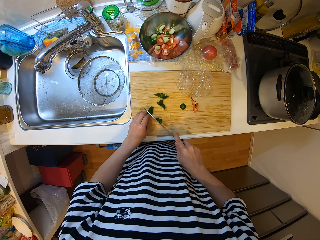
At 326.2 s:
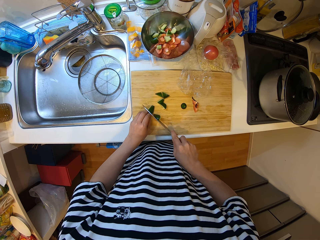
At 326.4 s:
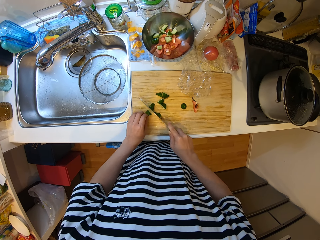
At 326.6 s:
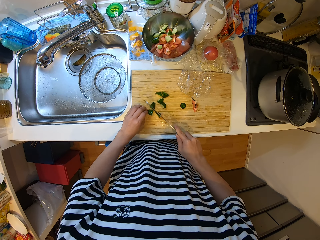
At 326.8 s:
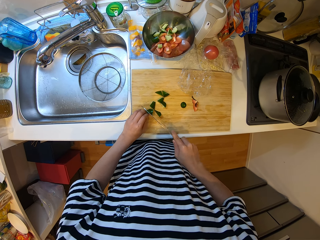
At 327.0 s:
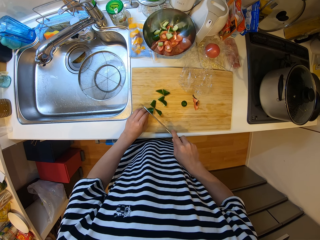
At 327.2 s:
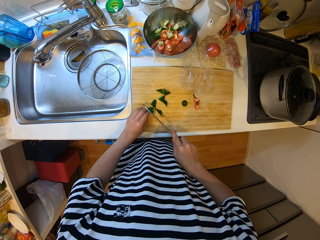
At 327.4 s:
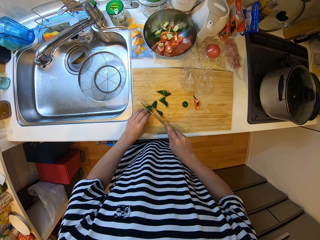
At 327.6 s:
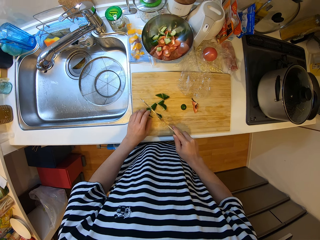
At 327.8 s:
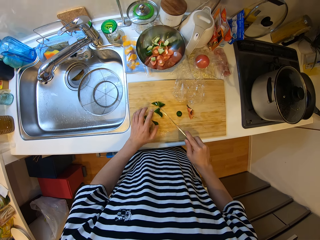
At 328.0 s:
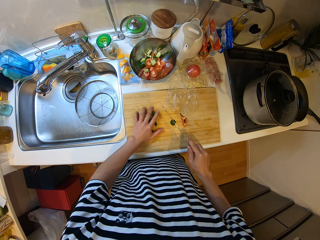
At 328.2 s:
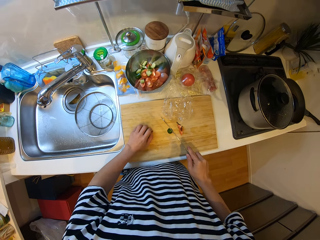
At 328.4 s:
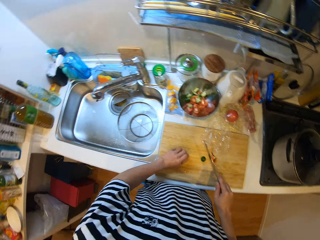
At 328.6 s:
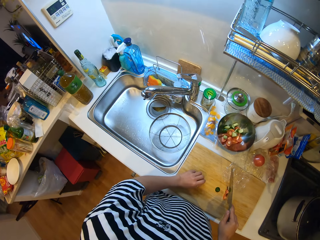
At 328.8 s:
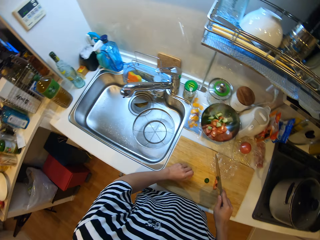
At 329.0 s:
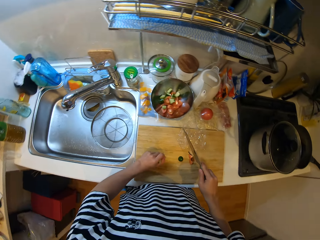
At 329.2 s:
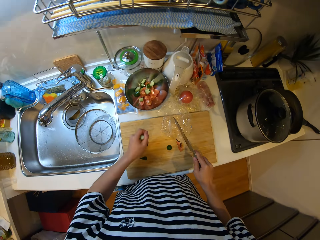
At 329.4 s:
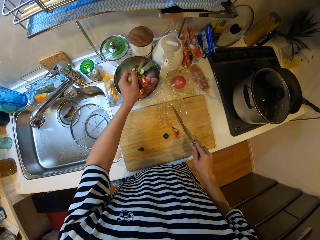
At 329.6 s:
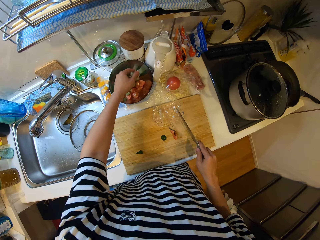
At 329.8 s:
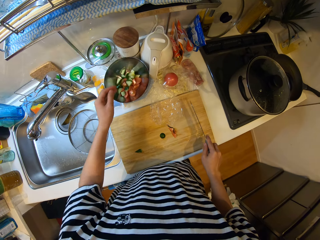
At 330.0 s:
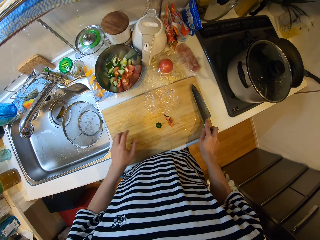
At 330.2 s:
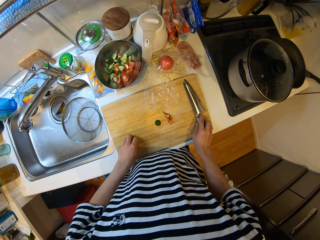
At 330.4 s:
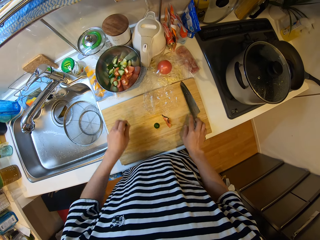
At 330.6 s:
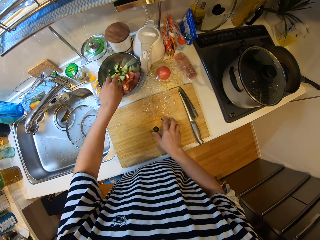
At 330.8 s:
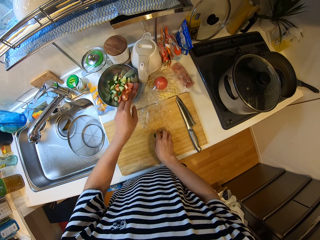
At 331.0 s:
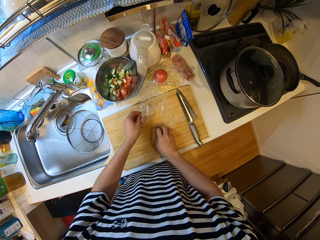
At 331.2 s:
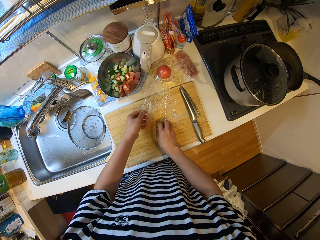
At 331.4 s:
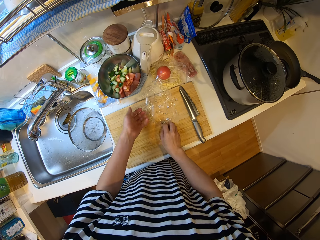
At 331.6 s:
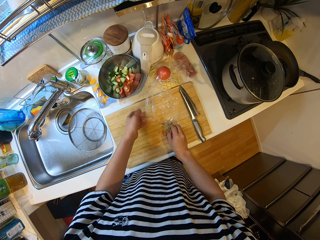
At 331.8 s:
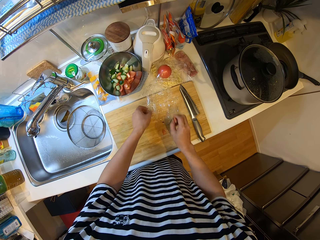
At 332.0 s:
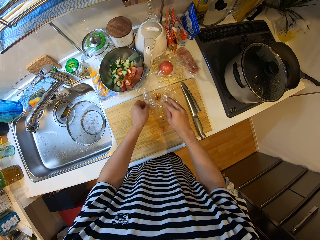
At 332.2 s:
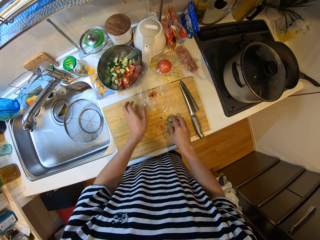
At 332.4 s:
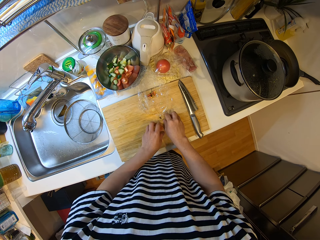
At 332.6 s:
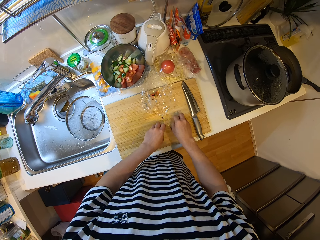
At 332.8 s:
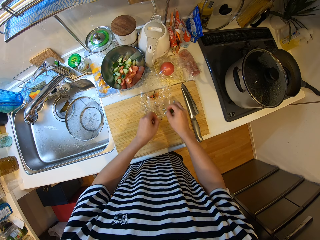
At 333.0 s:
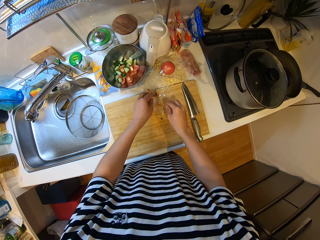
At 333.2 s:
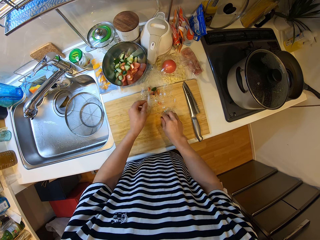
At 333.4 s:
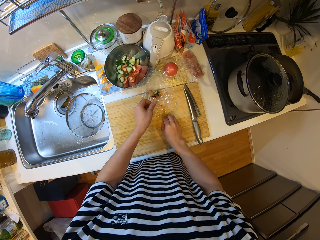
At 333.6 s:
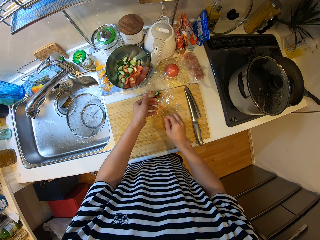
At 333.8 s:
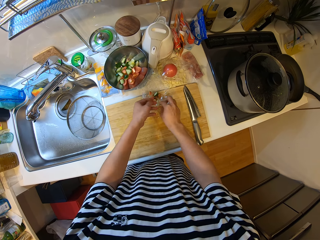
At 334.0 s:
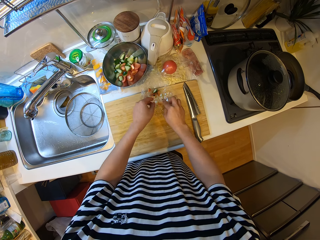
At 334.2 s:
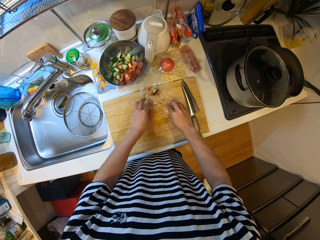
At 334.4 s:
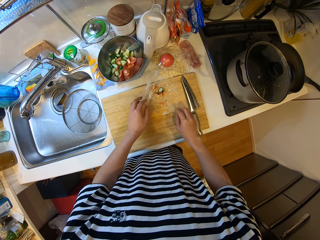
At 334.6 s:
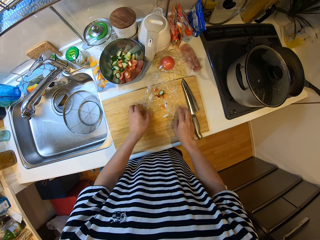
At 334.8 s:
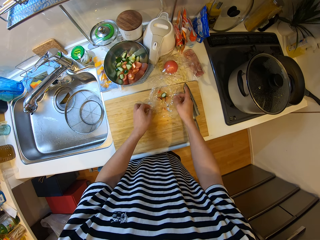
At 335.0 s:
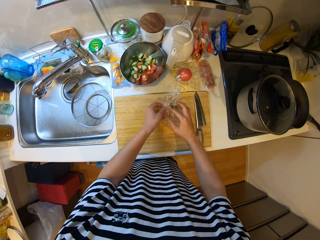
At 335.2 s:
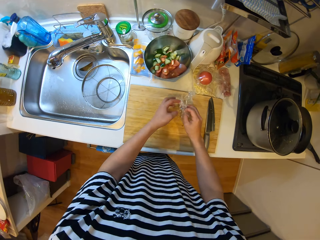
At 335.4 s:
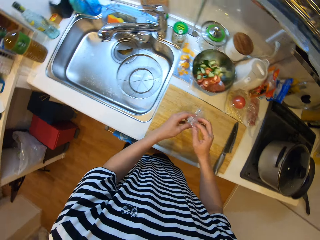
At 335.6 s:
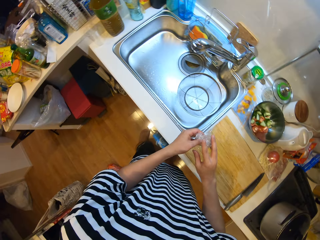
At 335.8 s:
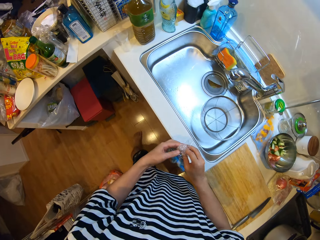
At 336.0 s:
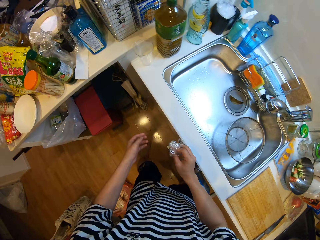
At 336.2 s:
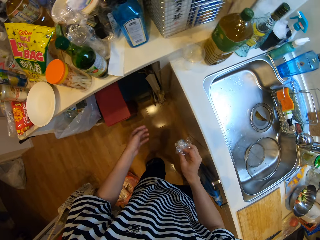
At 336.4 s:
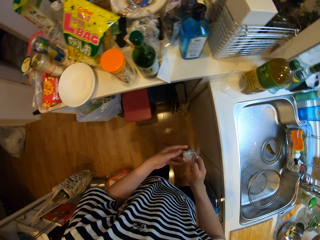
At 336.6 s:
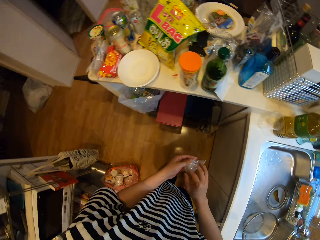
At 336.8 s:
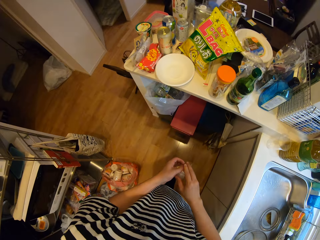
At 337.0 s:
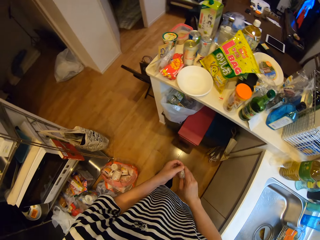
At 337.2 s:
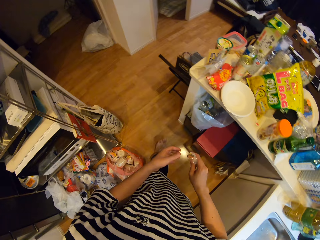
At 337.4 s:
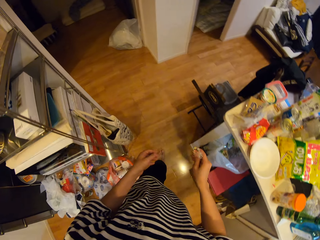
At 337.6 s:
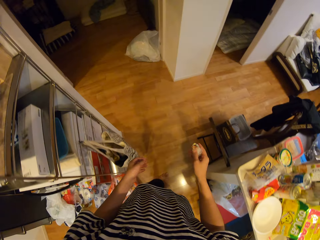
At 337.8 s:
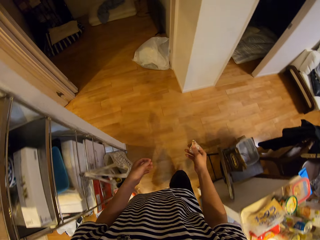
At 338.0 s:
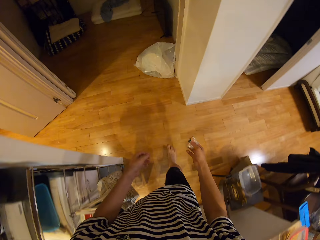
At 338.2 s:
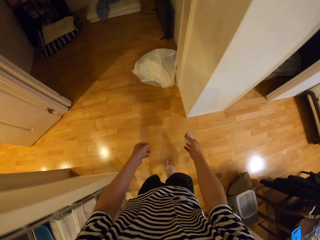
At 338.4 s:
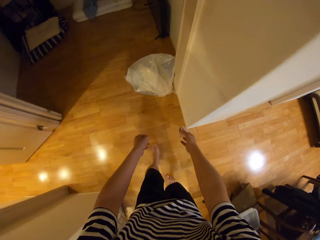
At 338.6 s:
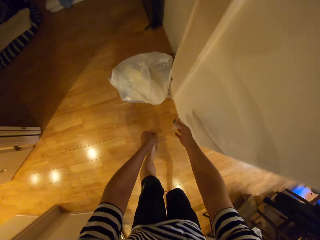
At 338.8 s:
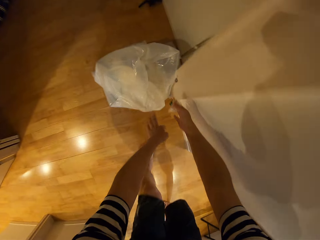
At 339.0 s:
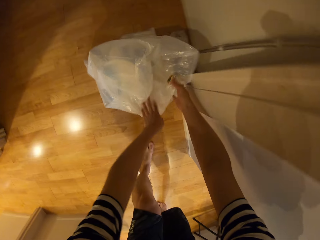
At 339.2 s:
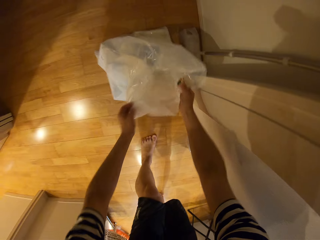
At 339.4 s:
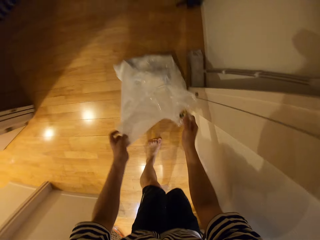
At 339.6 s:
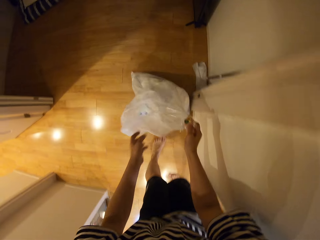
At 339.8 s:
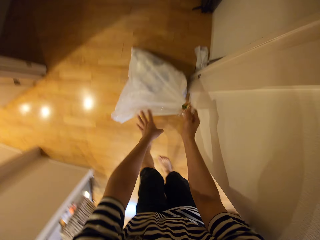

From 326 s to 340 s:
The camera wearer cuts a cucumber. They cut the cucumber again. They pick cucumbers. They put some pieces of cucumber into the bowl. They pick the cucumber and put the cucumber in the bowl. They pick tomatoes and put the tomatoes on a polythene wrapper. They put the remnants in the polythene wrapper on the chopping board. They pick a cucumber and put the cucumber on the polythene wrapper. They pick tomatoes and put the tomatoes on the polythene wrapper. They fold the polythene wrapper. They take the wrapper to the dustbin. They walk around the kitchen.

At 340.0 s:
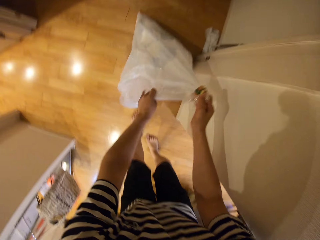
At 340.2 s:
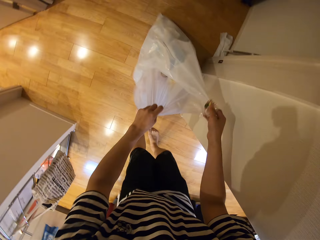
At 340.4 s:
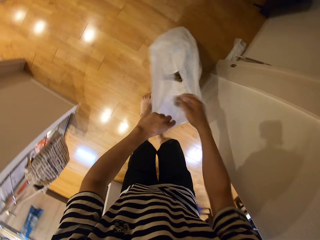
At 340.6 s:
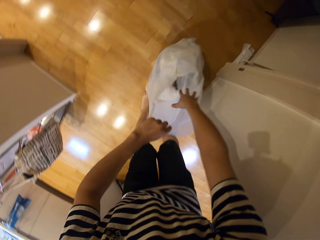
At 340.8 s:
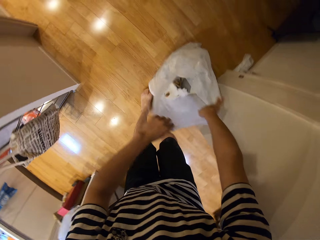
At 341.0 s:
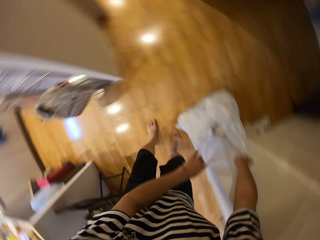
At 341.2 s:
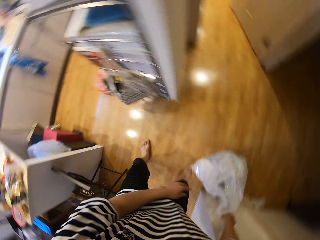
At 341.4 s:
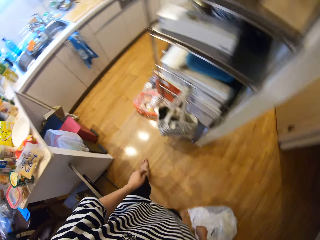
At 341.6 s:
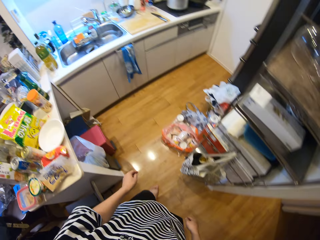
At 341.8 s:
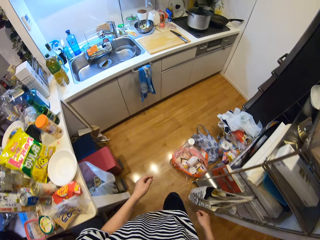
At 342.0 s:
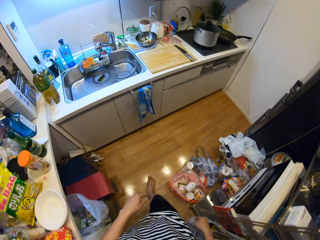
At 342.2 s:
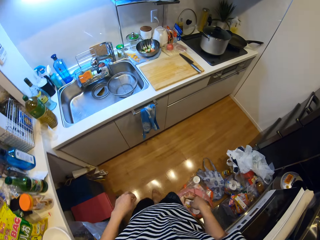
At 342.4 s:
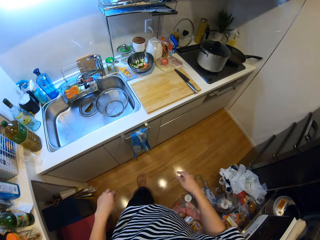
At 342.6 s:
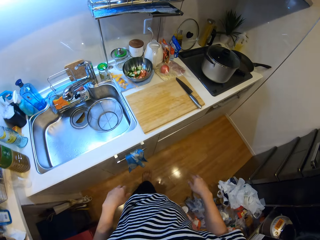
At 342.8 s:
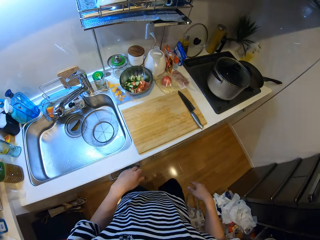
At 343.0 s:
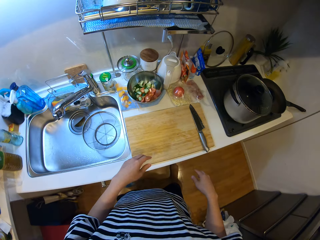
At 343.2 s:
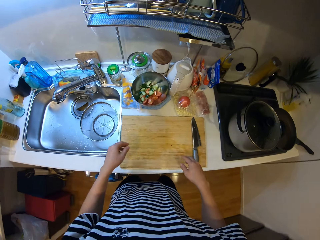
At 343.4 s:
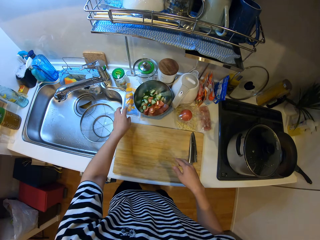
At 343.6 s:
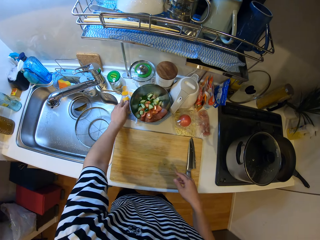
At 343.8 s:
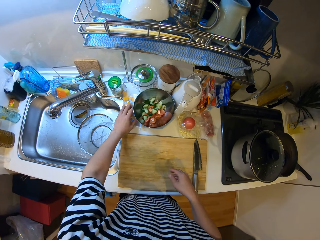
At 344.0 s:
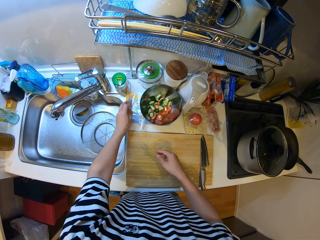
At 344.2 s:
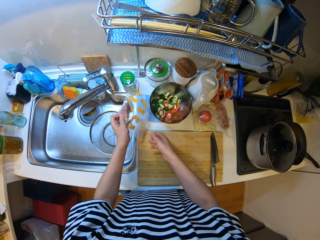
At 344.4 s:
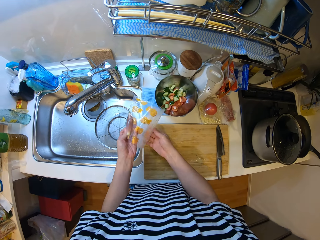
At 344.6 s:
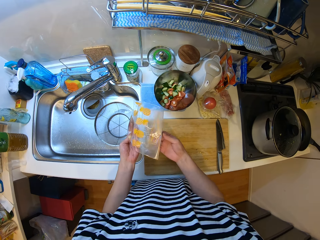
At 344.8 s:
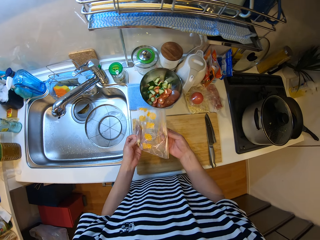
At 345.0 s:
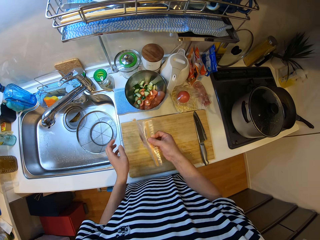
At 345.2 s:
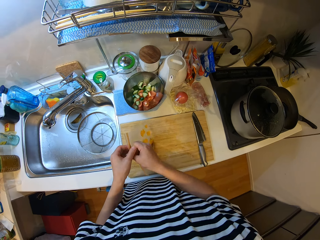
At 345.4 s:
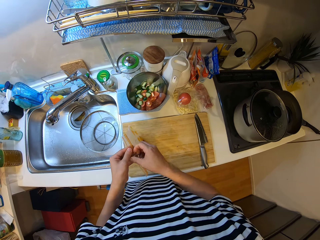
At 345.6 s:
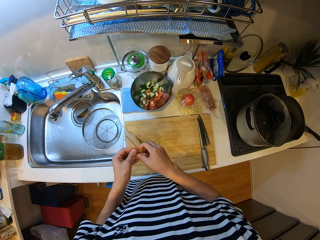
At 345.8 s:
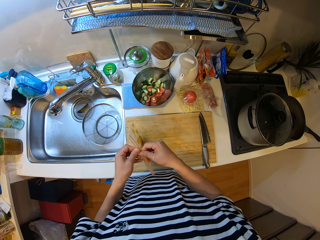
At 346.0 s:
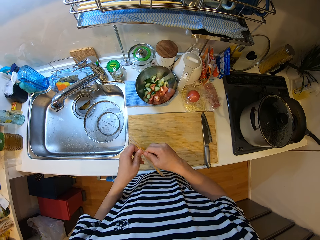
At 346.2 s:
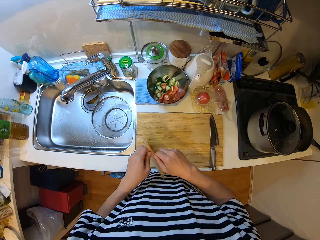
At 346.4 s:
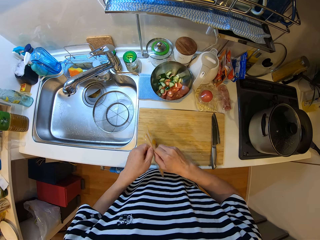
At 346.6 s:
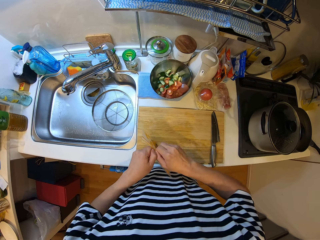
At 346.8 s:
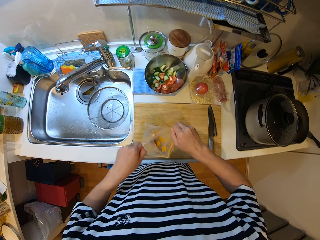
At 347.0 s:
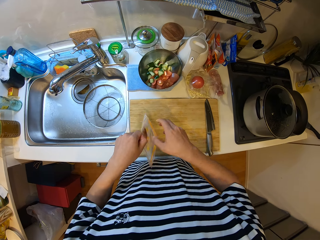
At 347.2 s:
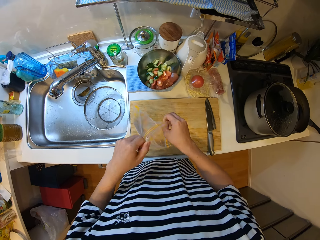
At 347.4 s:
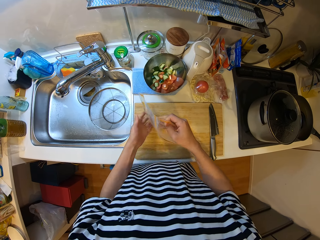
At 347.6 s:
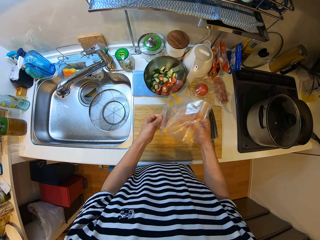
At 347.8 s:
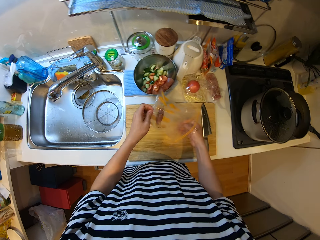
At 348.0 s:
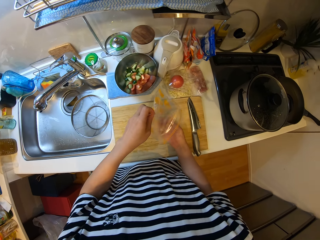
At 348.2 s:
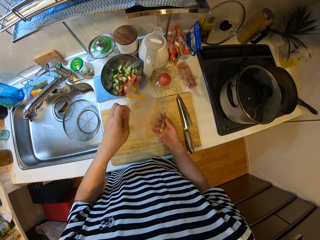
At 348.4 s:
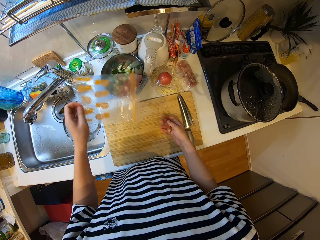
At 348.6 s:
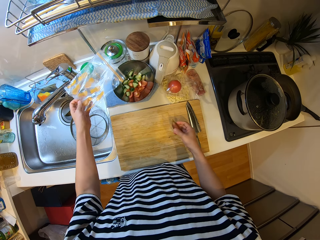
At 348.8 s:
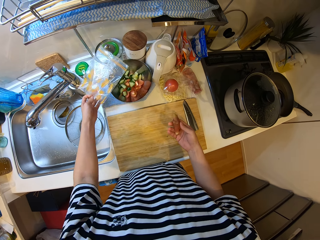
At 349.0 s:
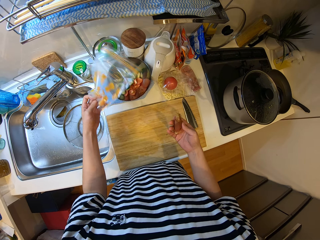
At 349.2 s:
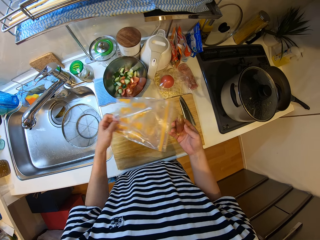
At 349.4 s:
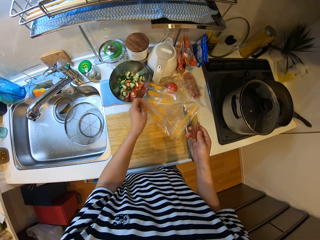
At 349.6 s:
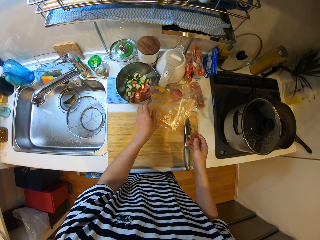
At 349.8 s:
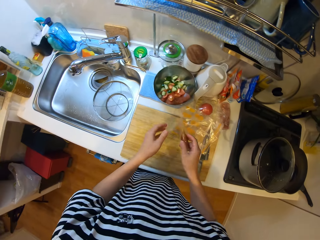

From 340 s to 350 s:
The camera wearer throws the wrap into the dustbin. They walk around the kitchen. They take a zip lock beside the bowl on the slab. They open the zip lock. They take a veggie from the zip lock.
